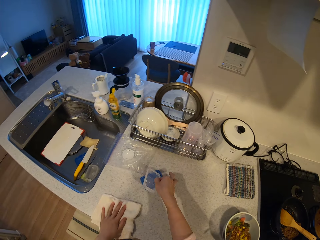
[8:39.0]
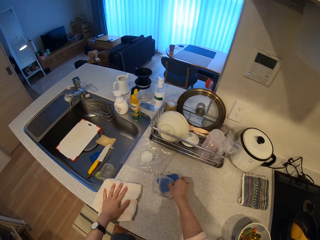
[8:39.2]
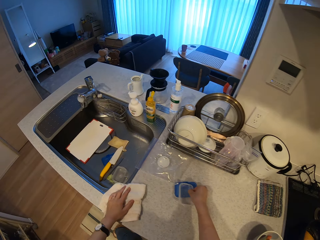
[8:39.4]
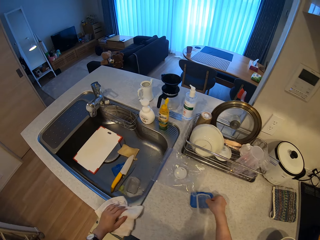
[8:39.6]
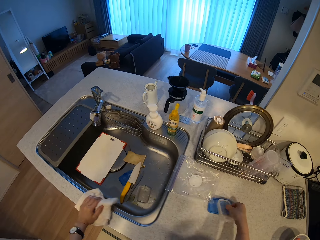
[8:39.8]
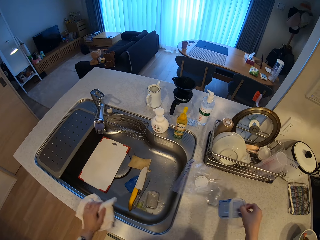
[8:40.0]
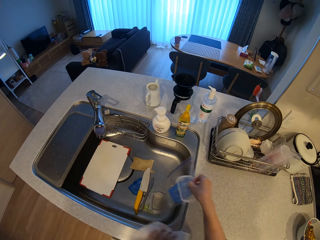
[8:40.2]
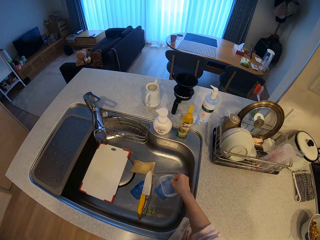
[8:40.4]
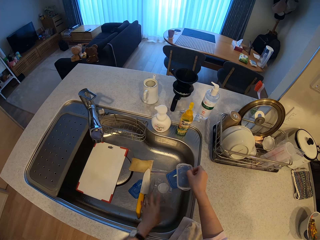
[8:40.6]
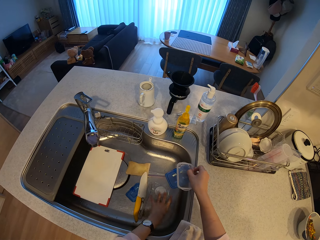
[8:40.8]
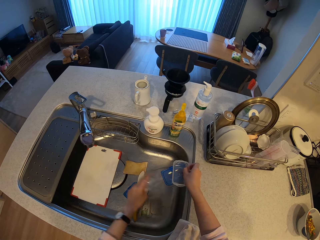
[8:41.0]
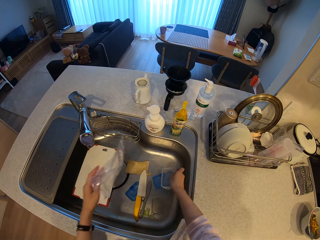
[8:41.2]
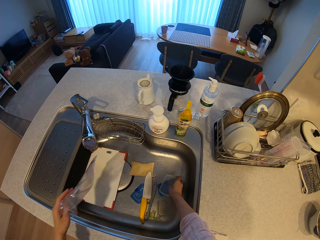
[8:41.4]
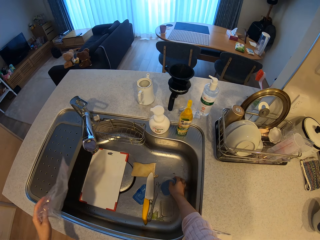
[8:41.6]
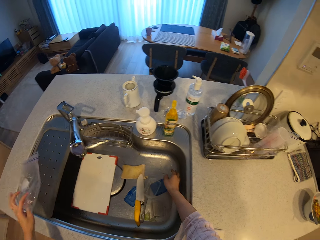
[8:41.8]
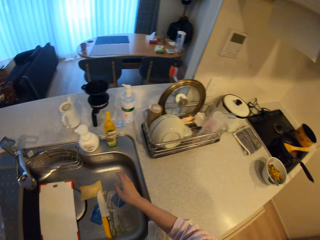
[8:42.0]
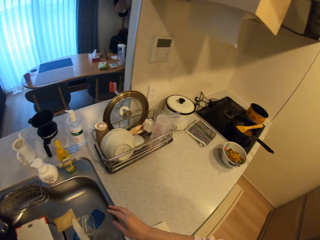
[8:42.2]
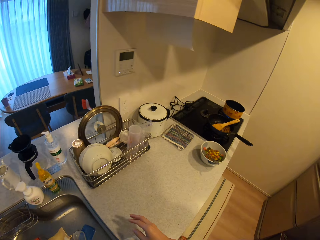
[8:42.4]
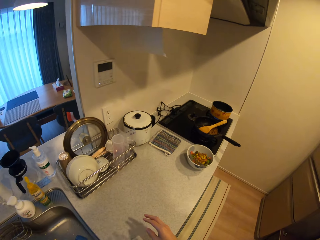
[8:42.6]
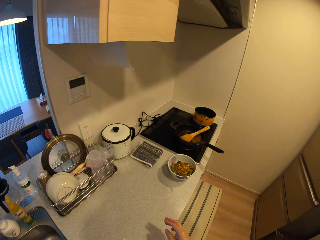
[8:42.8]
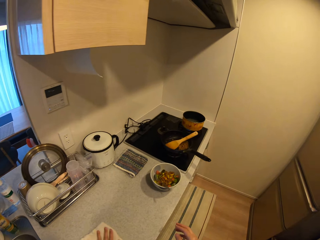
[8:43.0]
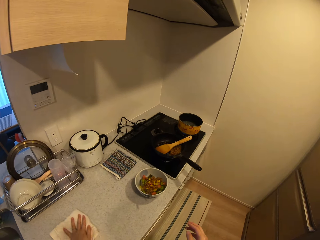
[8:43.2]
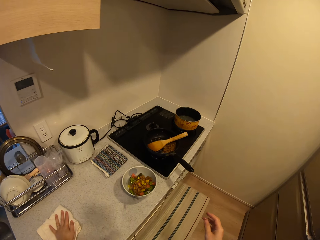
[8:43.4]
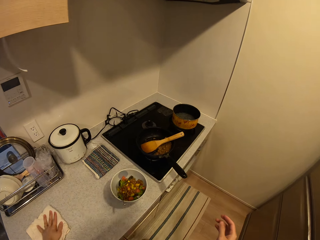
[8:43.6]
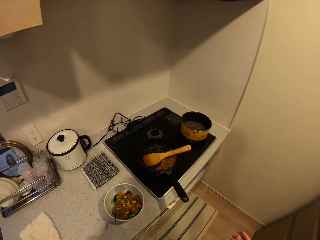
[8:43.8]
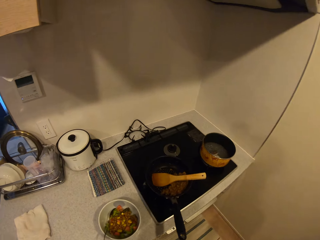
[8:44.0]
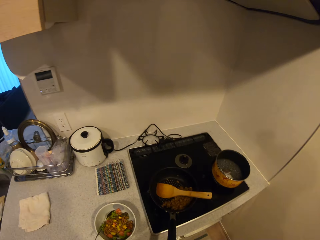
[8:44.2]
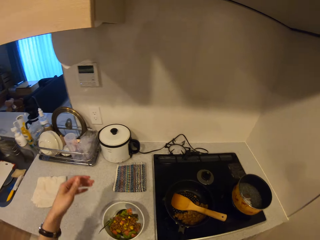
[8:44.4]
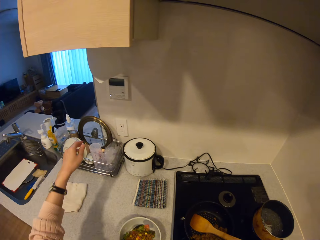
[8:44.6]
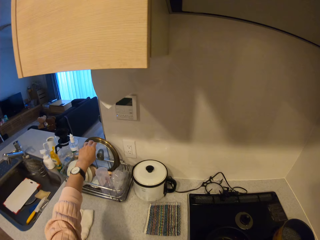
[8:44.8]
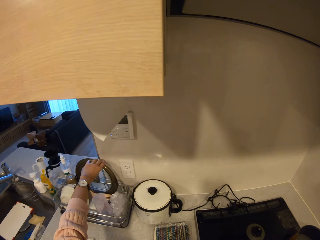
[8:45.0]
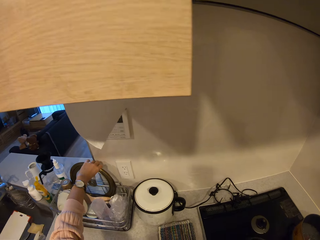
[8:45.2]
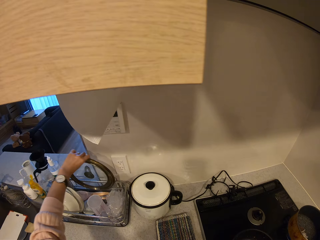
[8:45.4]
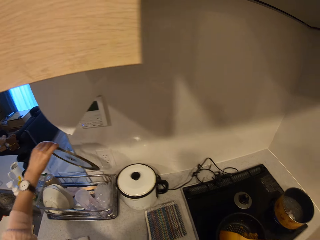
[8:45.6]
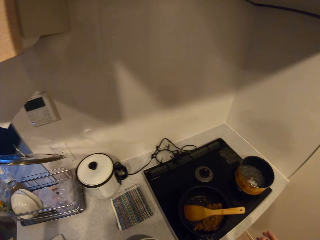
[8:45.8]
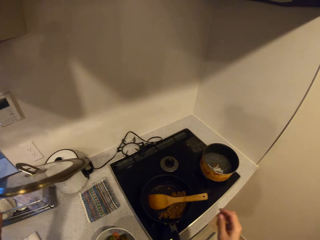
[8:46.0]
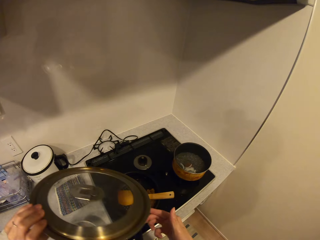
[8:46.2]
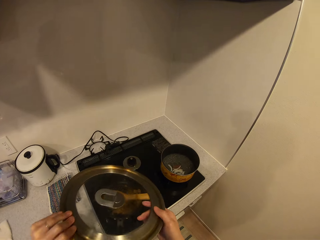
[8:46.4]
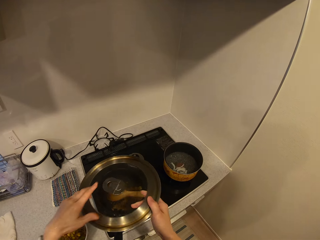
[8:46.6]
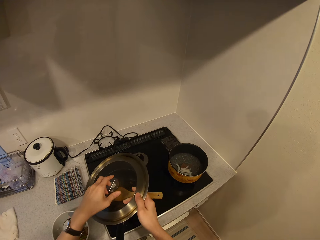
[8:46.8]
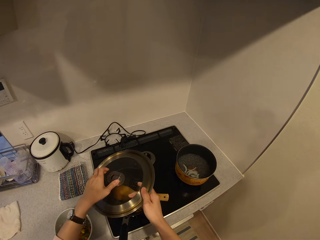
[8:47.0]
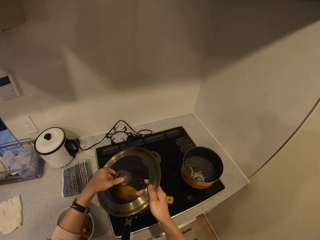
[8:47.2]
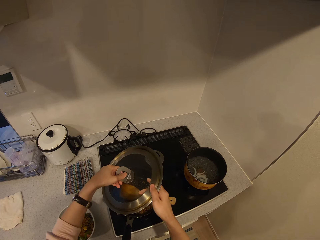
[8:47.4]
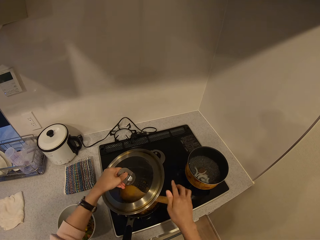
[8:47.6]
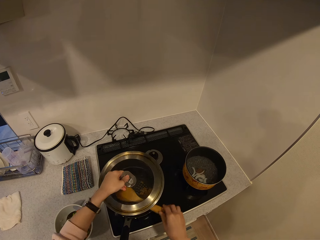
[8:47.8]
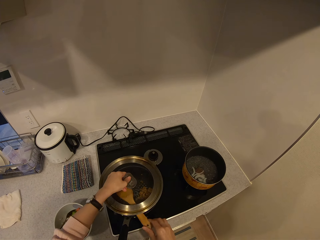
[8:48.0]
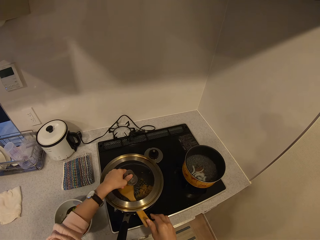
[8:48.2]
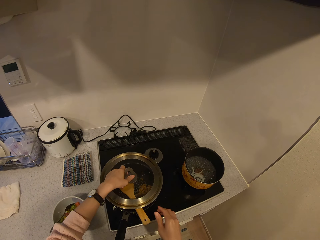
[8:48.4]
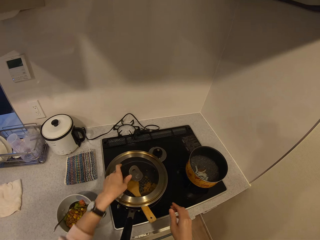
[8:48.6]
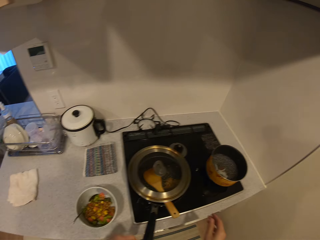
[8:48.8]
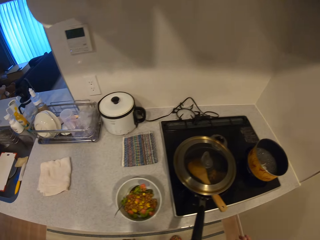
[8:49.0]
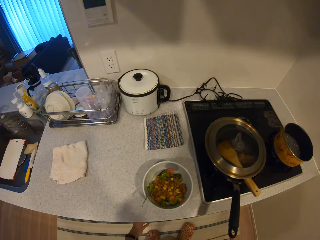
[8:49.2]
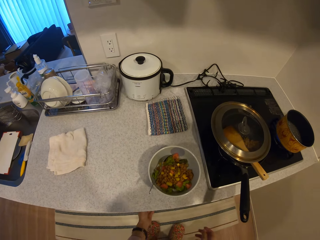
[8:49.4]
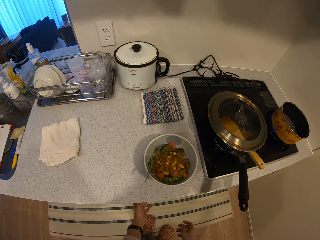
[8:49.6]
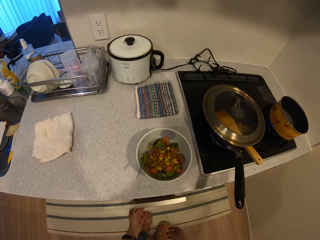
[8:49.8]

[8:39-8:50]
The camera wearer picks up the plate cover from the kitchen slab. They move a nylon on the sink. They pick the nylon in the sink. They drop the plate together with the plate cover in the sink. They wipe the counter with the cleaning cloth. They drop the napkin on the kitchen slab. They look around the kitchen. They pick the cover of the fry pan from a plate rack. They cover the fry pan with its cover. They adjust the cooking spatula in the pan.

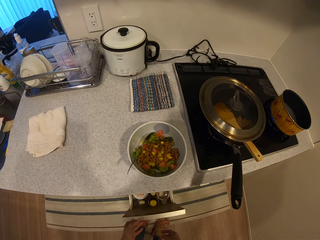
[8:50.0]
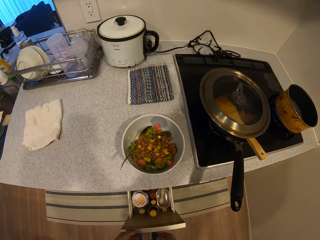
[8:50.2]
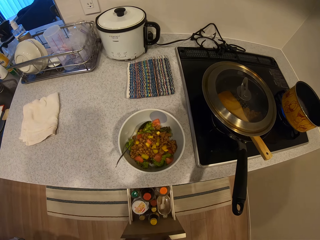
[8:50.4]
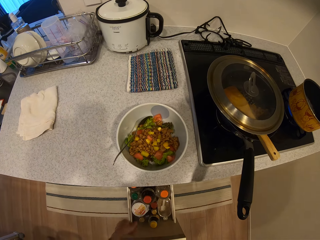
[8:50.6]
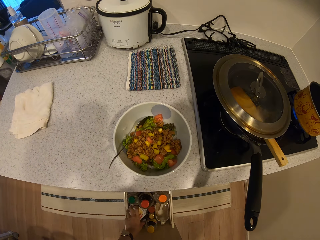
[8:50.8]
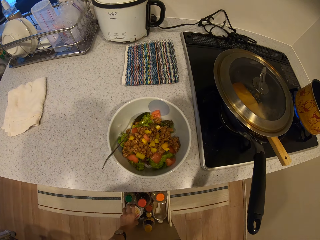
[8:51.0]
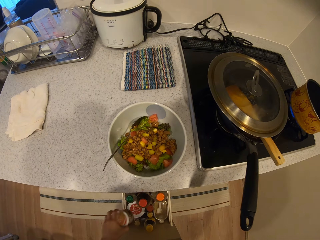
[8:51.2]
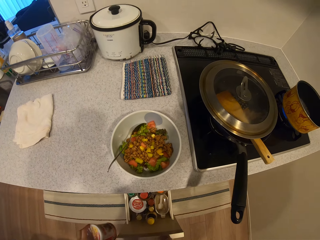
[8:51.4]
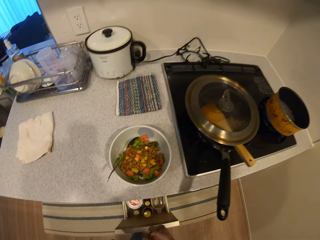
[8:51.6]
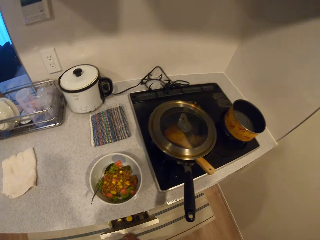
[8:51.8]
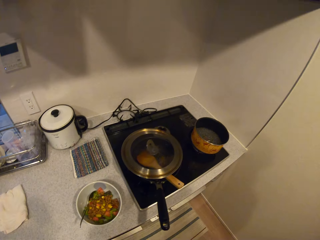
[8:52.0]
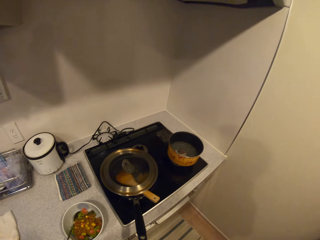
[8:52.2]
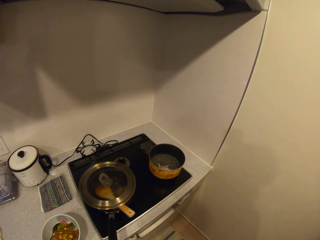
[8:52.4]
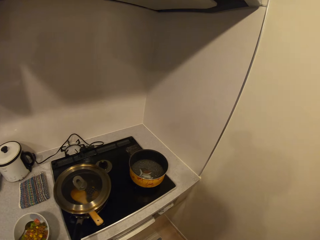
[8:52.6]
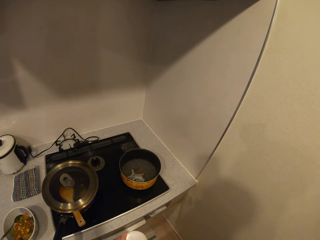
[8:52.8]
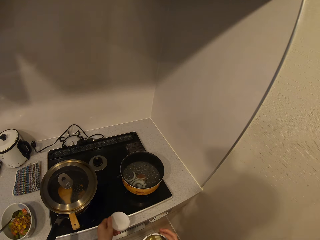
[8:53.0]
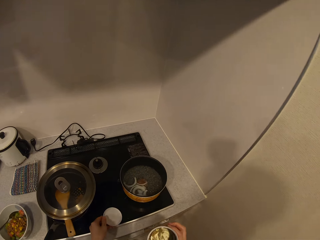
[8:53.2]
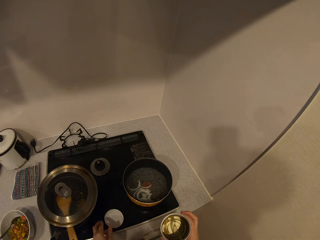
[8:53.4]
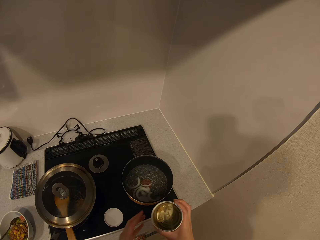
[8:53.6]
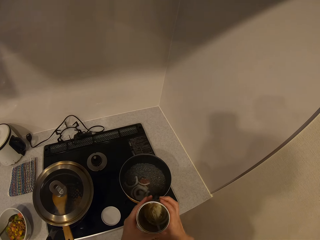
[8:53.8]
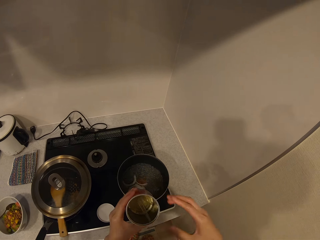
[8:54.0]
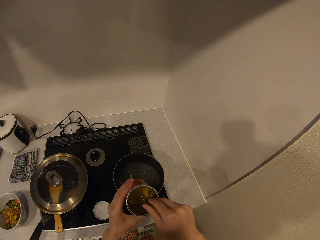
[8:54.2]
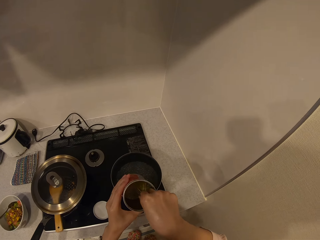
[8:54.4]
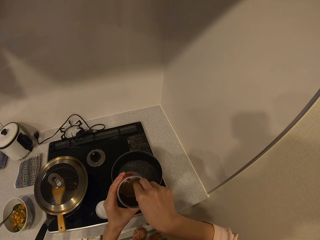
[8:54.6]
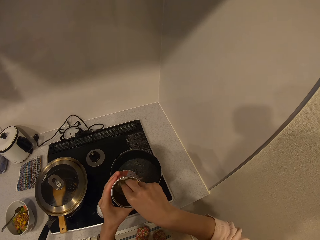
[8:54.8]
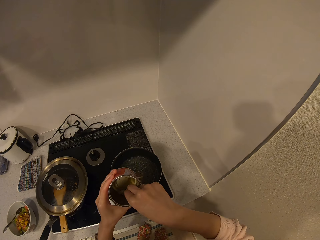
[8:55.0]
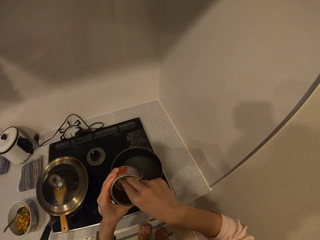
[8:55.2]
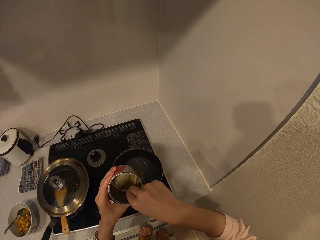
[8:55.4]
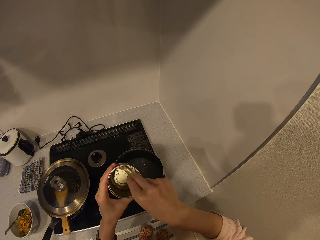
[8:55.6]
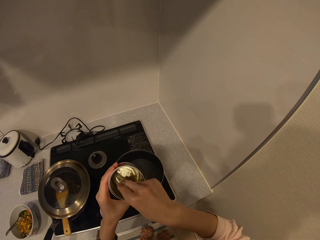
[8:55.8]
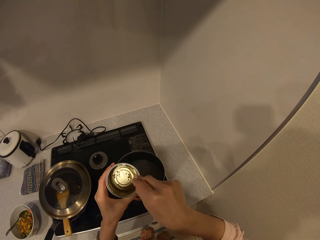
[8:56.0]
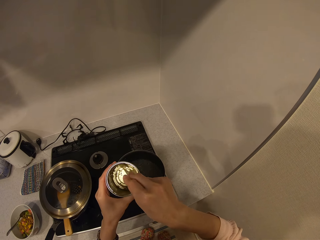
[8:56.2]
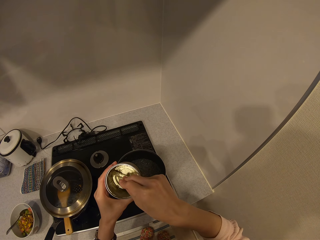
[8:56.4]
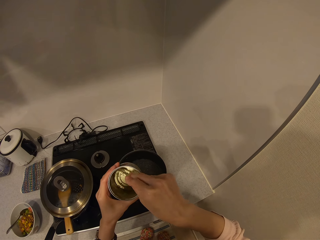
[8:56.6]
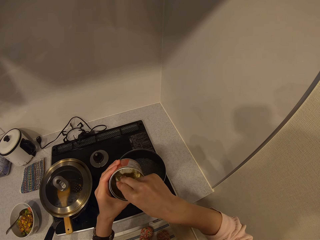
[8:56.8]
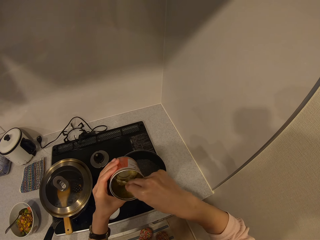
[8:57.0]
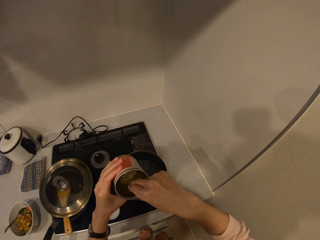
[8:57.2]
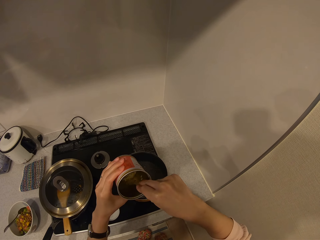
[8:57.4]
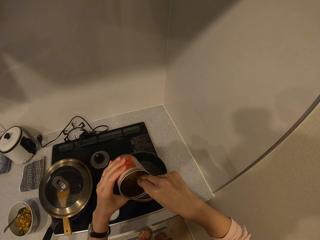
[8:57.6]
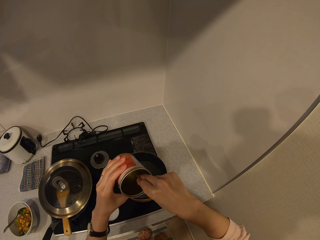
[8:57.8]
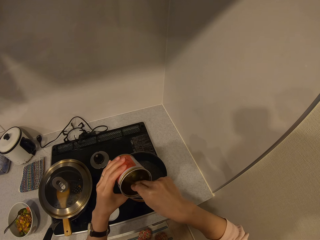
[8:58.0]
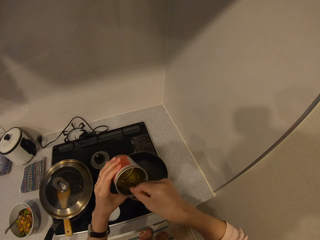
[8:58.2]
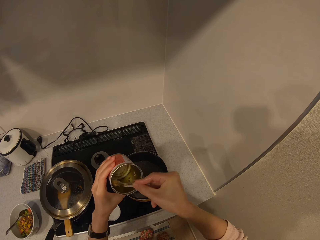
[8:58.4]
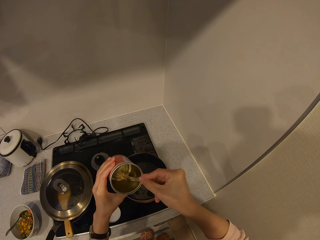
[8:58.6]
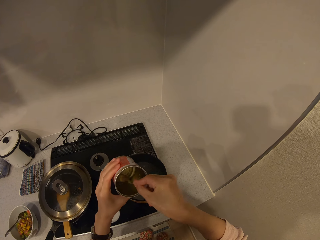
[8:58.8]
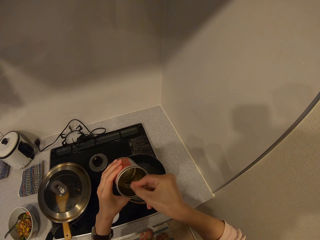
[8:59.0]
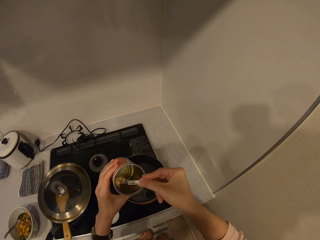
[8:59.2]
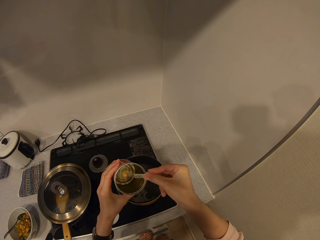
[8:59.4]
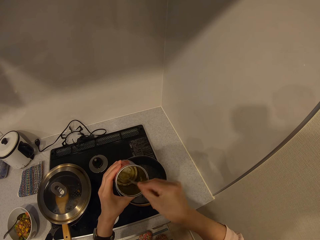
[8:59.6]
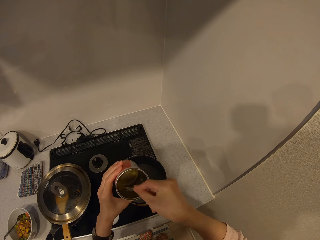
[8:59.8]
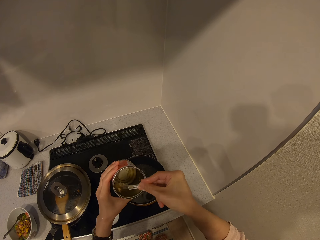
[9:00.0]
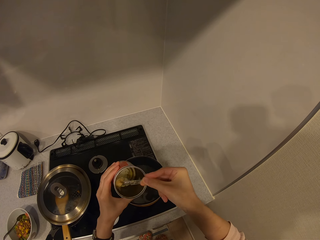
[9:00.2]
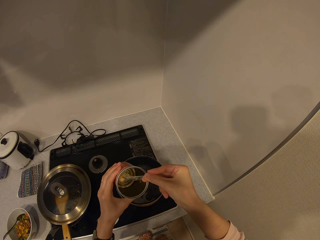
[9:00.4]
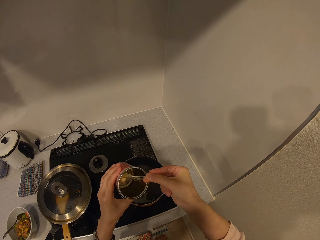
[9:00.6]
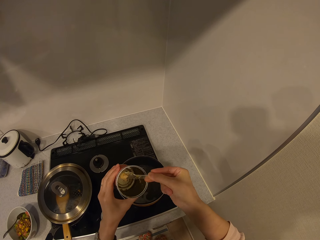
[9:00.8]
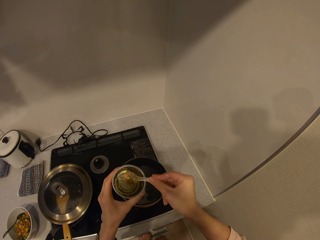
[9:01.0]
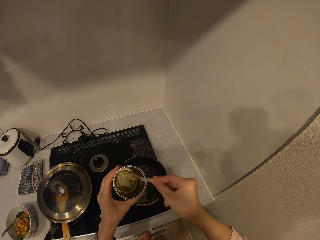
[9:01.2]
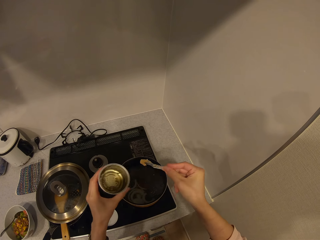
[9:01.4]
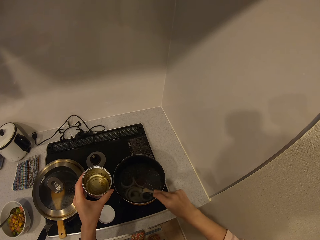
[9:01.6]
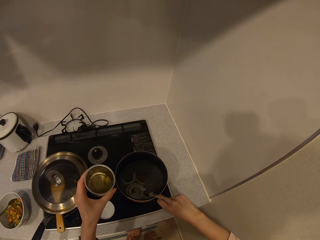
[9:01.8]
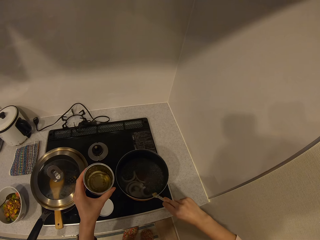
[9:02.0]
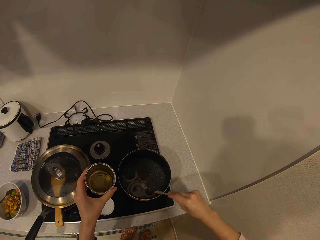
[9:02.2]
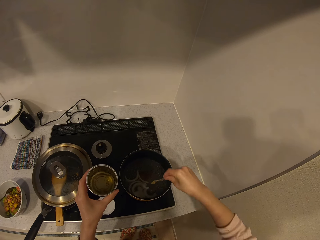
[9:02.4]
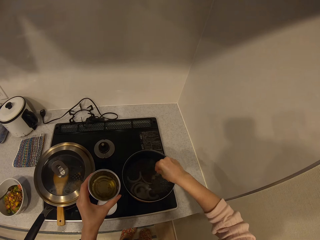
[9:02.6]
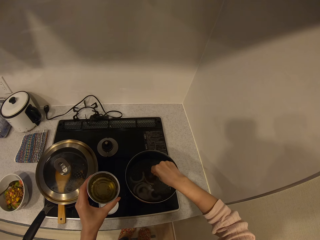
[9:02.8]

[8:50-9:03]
The camera wearer opens a counter drawer. They pick a can or container from the drawer and close the drawer. They walk towards the cooking pot. They uncover the can. They place the can cover on the cooker. They take out content from the can. They scoop something in the container using a measuring spoon. They drop something in the container from the measuring spoon. They put the something into the cooking pot using the measuring spoon.
